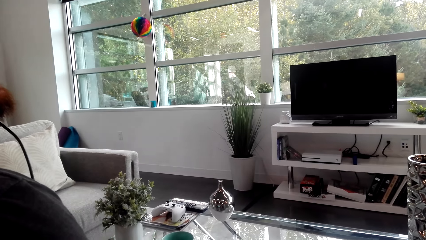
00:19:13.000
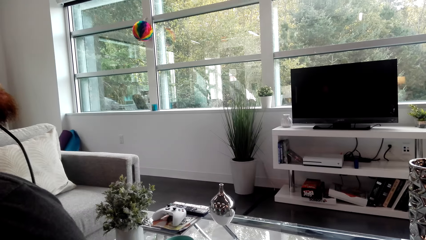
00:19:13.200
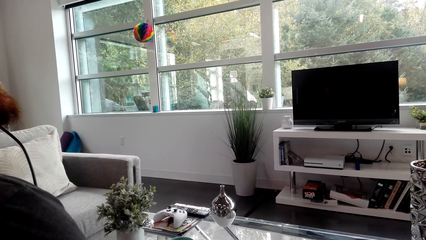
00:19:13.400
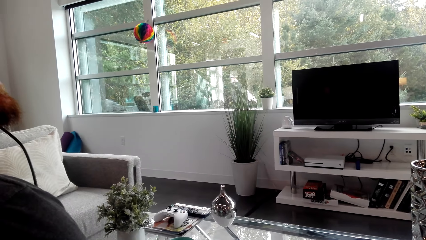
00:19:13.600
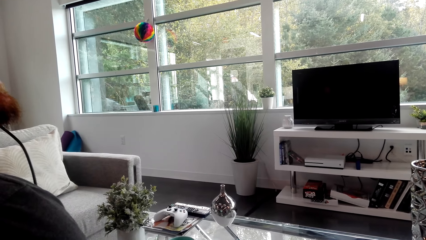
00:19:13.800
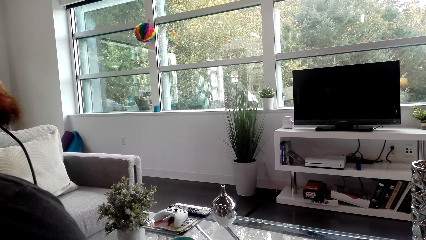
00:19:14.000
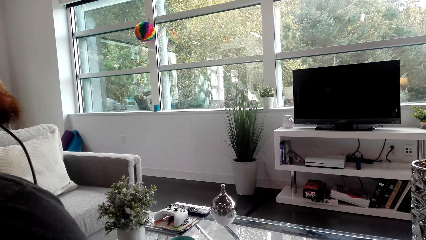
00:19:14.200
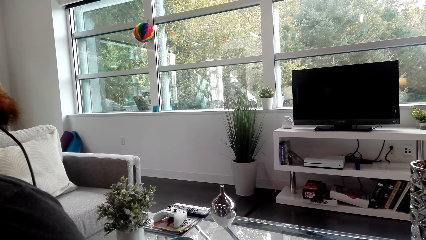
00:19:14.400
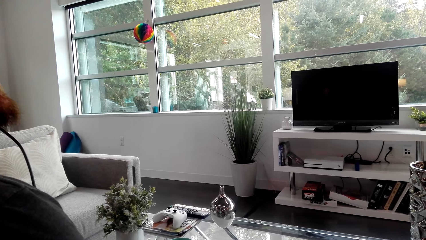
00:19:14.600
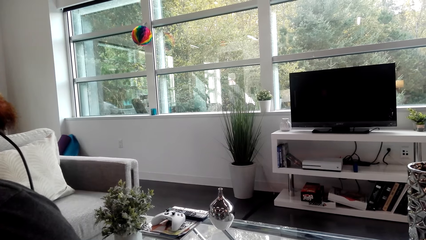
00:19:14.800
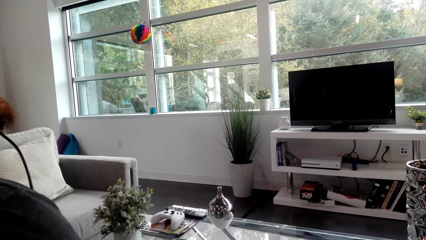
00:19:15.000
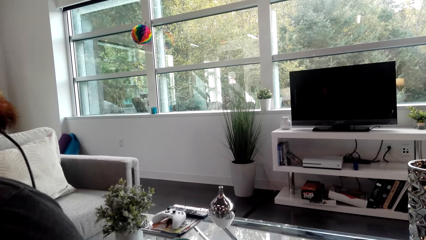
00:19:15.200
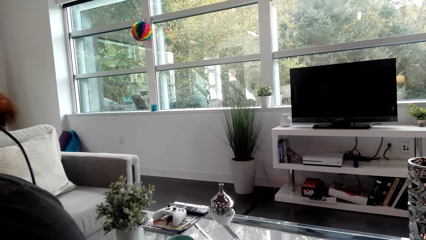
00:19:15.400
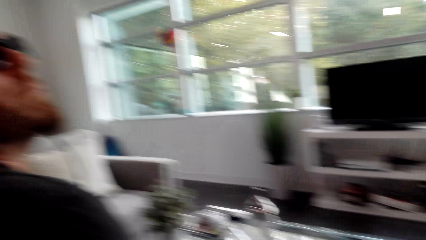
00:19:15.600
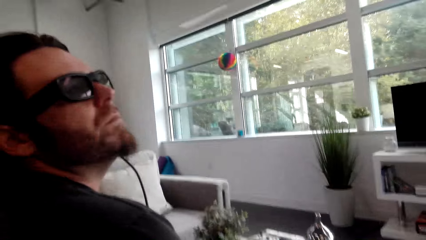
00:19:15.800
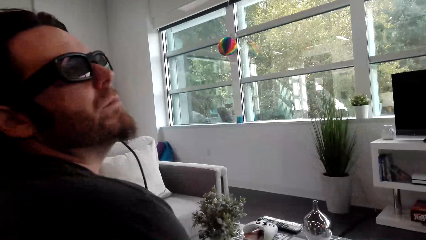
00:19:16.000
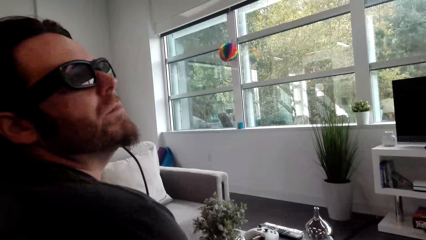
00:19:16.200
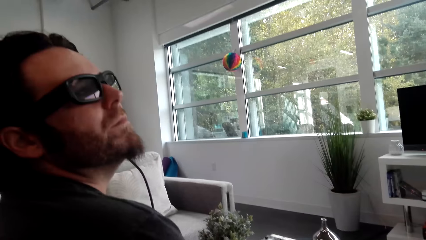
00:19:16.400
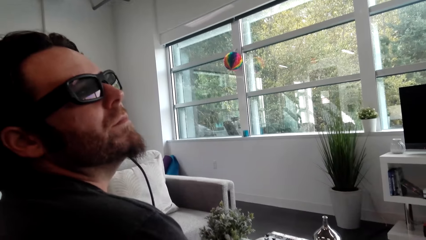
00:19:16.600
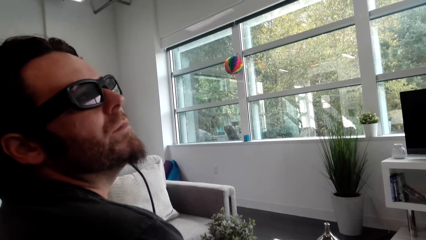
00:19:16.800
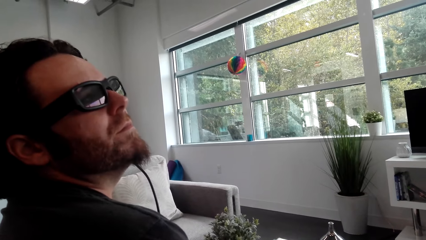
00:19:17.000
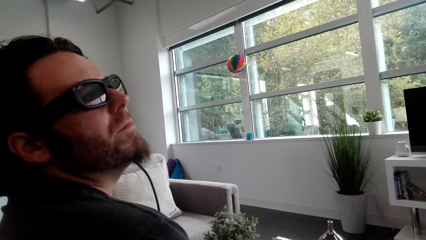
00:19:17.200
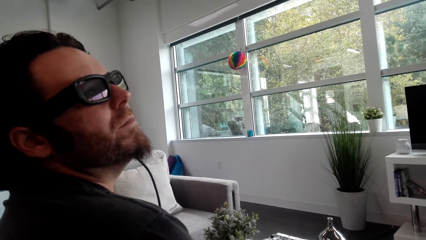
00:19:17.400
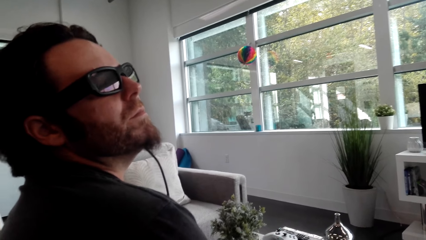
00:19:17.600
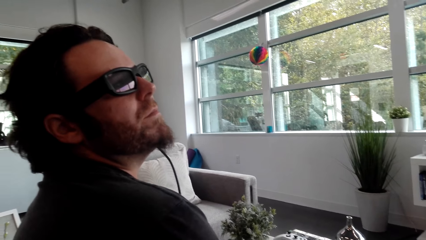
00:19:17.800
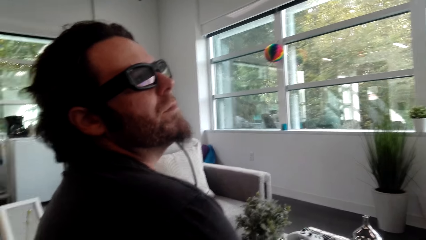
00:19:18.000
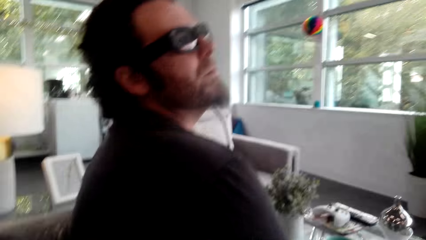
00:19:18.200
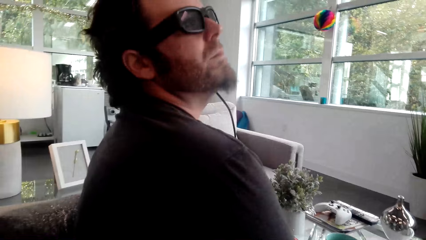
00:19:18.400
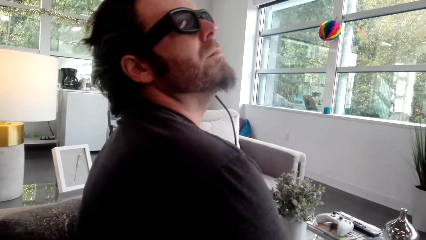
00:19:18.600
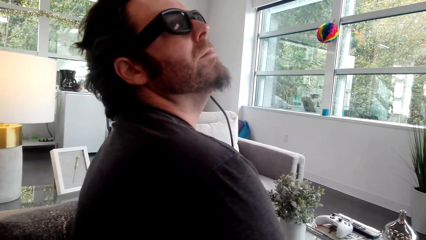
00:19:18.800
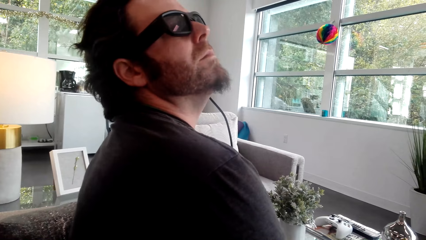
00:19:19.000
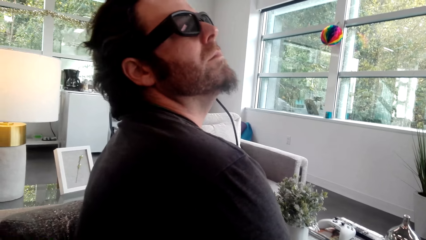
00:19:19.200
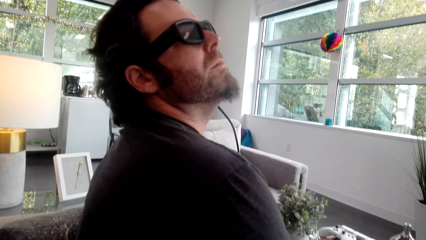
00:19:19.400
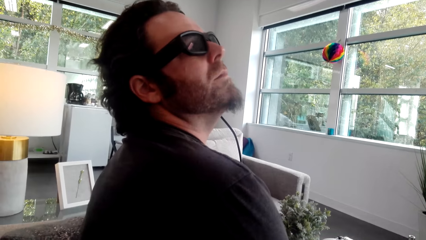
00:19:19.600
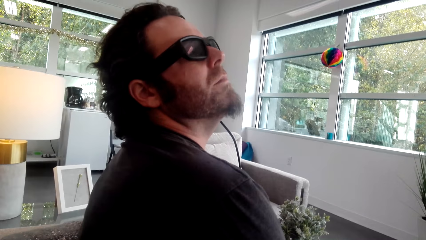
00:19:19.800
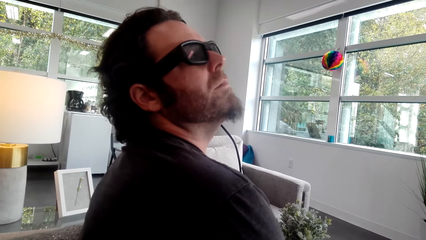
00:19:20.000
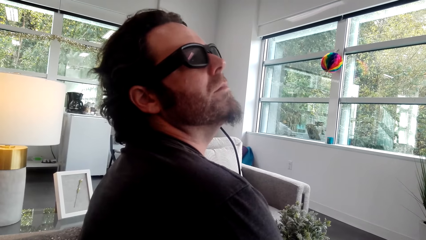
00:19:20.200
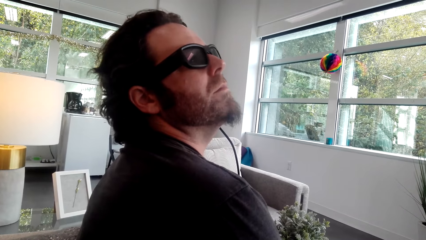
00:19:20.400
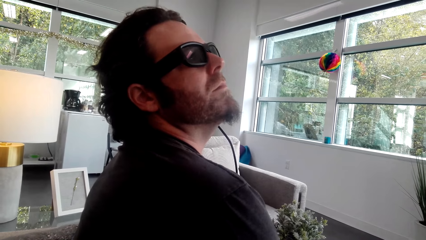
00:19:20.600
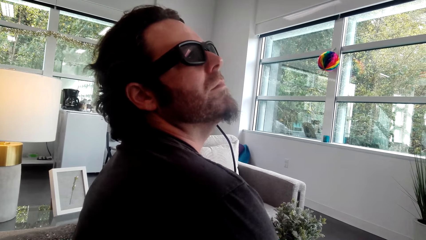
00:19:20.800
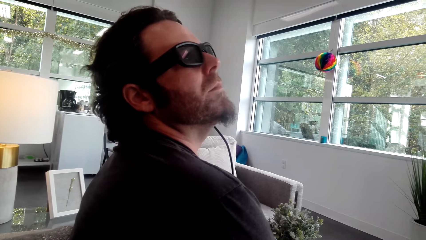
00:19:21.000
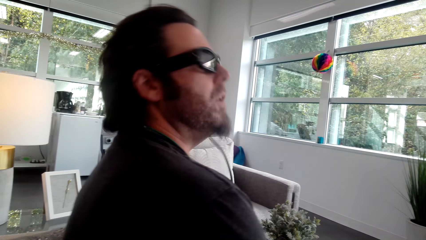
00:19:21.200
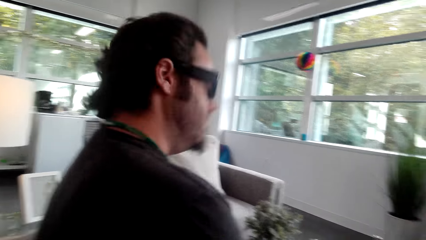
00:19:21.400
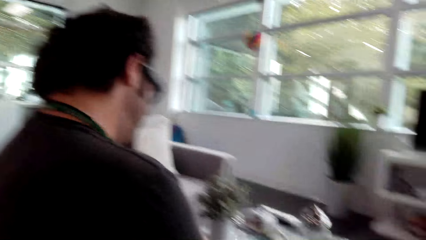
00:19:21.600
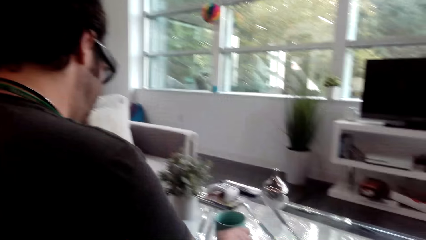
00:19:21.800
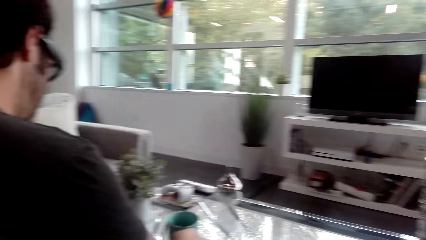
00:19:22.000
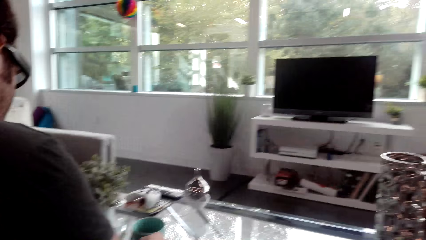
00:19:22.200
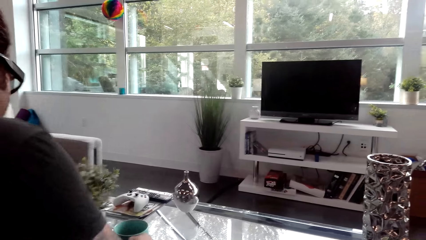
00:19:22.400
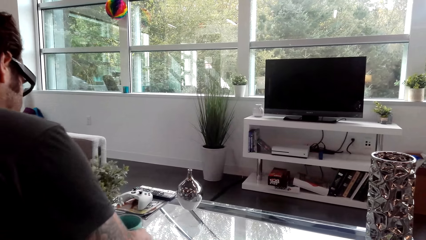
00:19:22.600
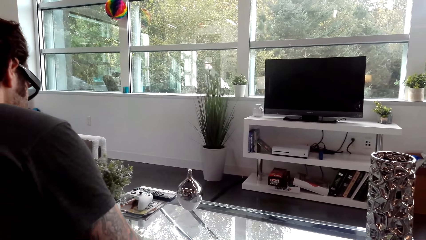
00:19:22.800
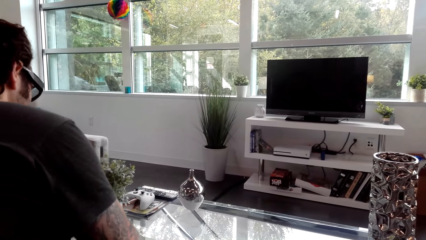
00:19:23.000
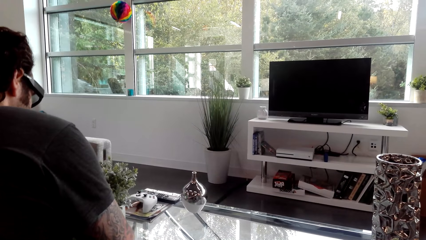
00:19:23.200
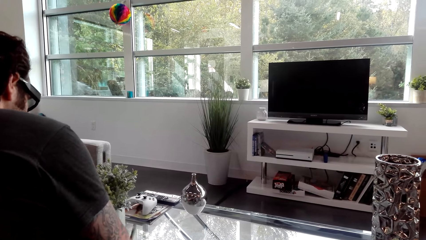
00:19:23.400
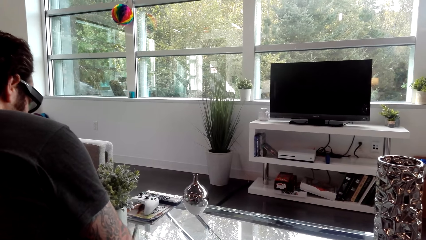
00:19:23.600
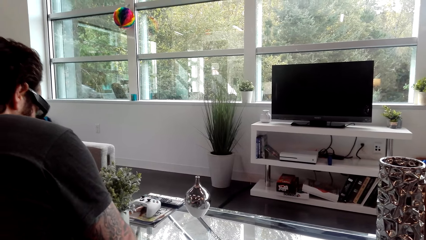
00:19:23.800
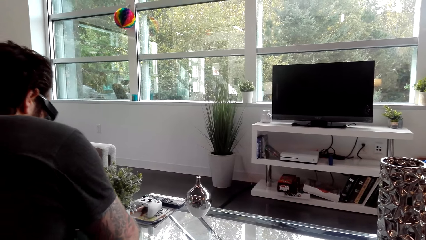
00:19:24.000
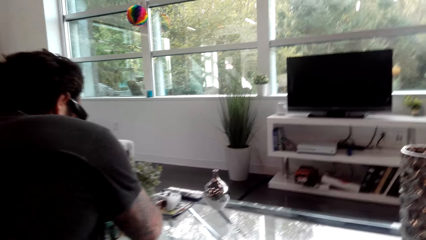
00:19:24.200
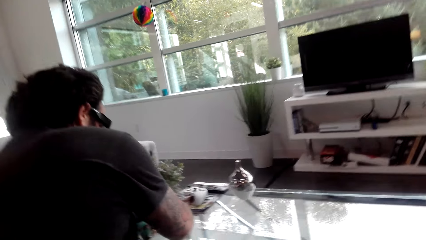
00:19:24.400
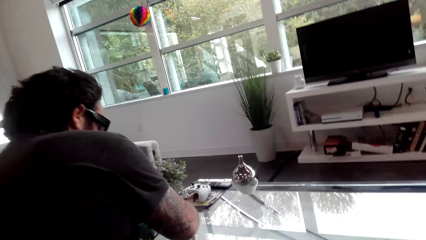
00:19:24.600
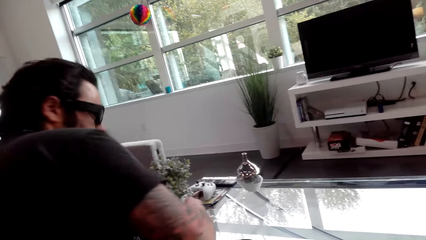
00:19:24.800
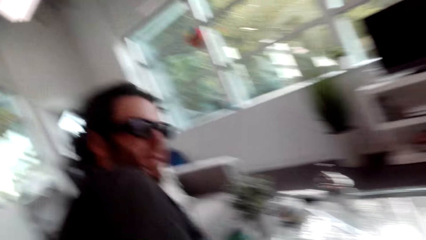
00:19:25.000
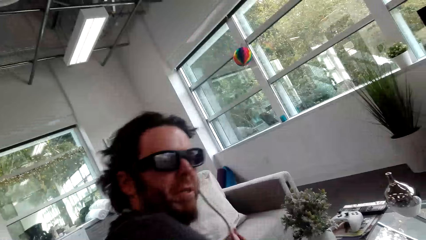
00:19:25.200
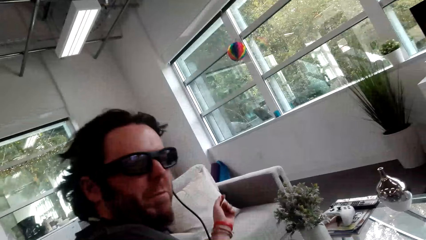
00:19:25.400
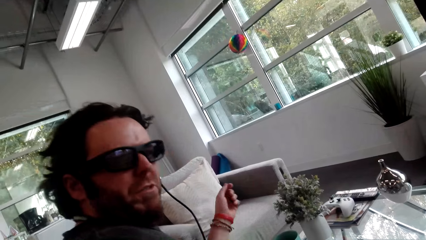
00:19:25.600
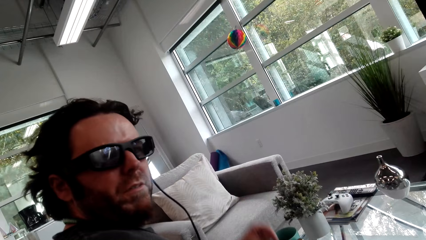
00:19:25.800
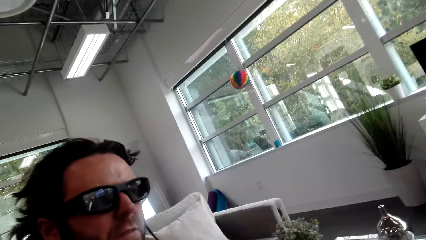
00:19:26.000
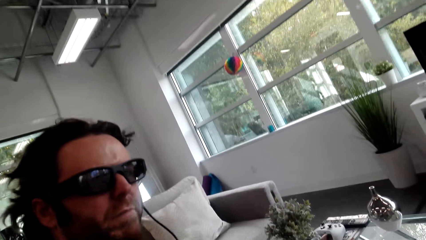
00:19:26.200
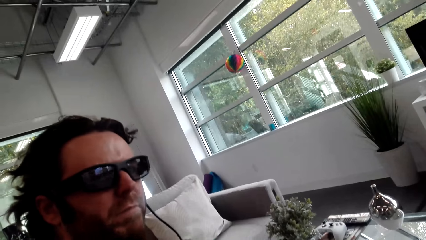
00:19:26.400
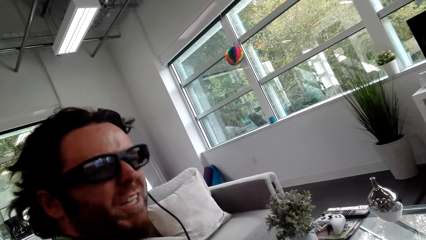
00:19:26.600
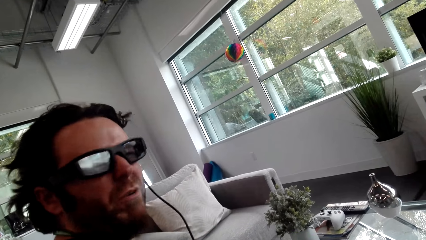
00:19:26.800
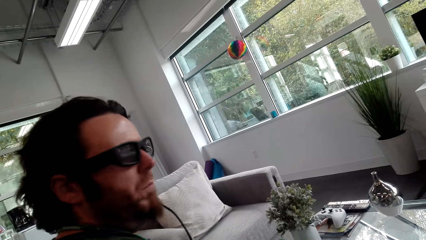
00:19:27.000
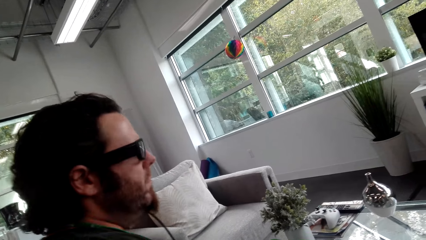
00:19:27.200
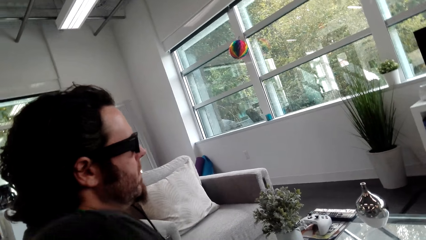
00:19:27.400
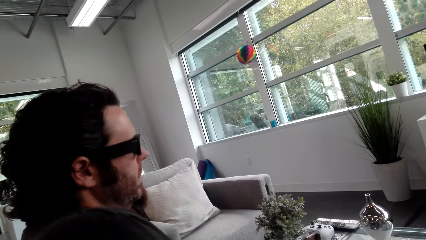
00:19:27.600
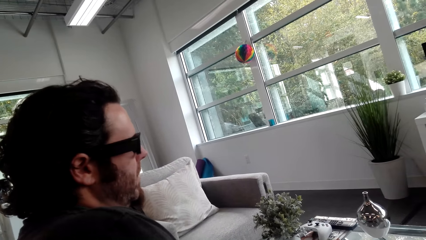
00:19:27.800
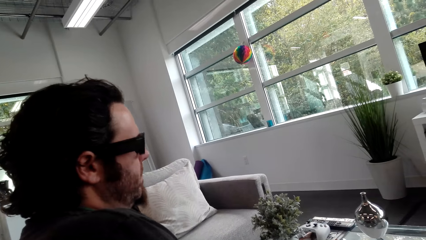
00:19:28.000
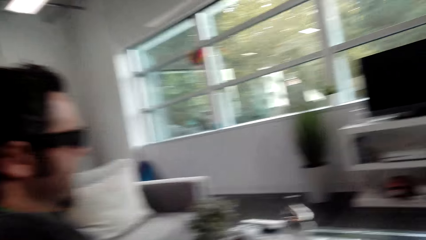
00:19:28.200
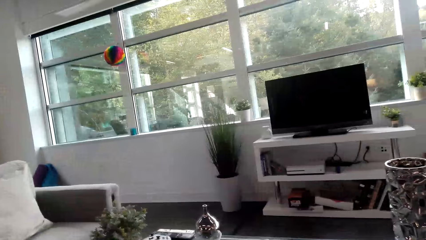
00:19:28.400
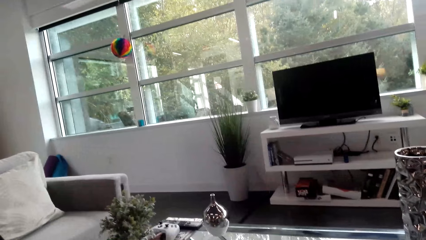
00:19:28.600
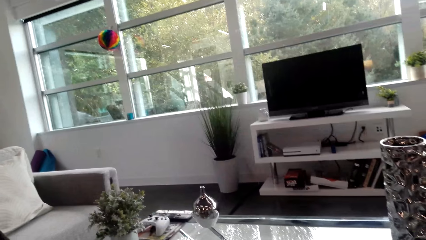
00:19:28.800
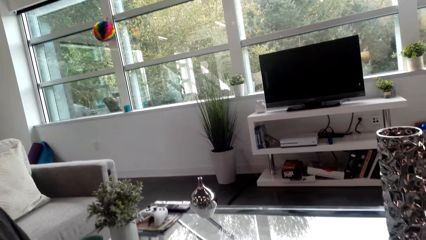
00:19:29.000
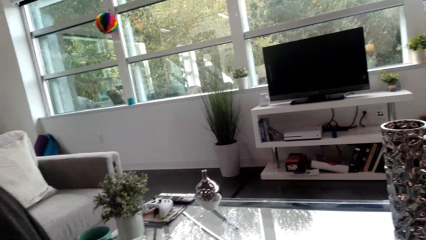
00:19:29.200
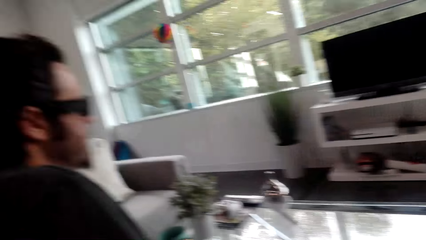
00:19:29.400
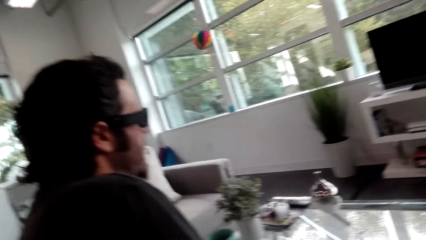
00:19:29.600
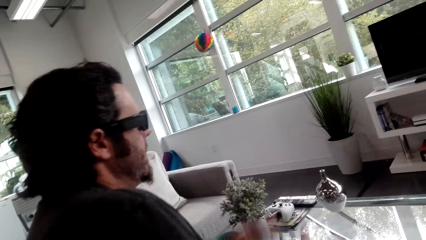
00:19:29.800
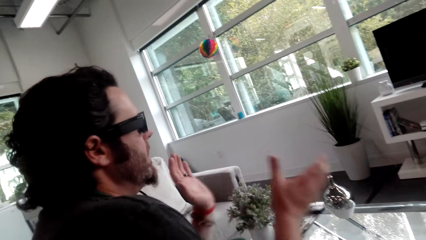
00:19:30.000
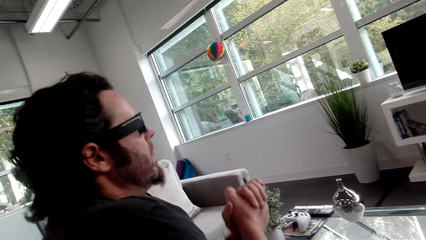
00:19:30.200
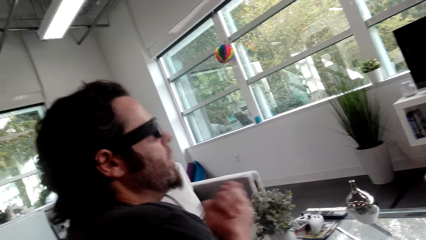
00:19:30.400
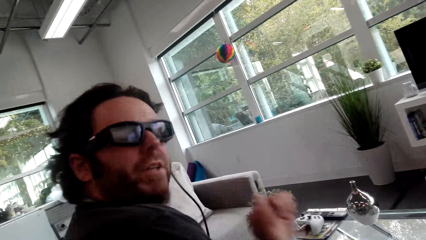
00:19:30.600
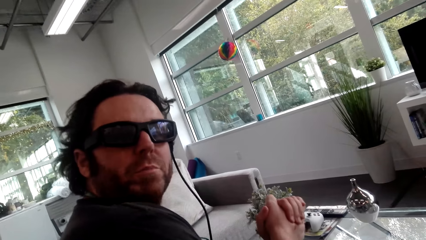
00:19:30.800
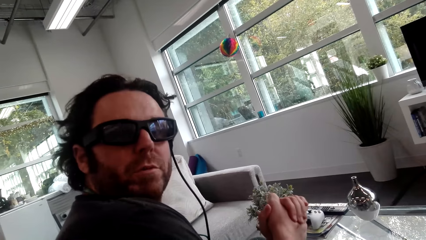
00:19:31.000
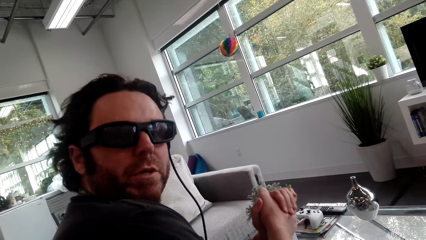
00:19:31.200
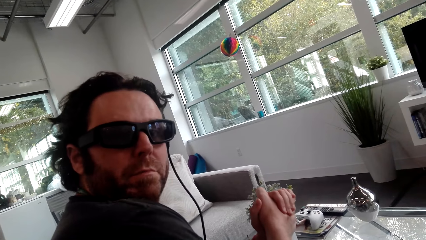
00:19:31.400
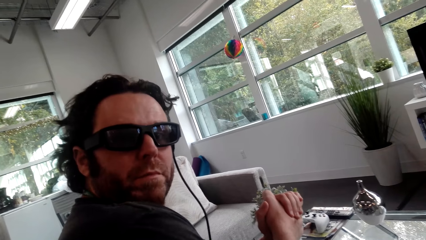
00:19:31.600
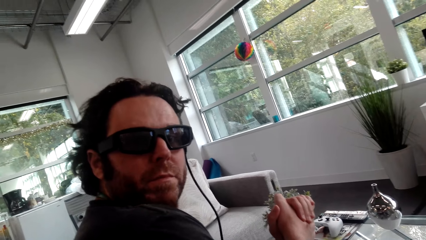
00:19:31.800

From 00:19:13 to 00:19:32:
A man converses with the camera wearer. The camera wearer looks around the house and looks at the man. They look at the man again. They look around the house. The man converses with the camera wearer. The camera wearer looks around the house. The man moves the cup of coffee and converses with the camera wearer. The camera wearer converses with the man and looks around the house. The man taps his hands together.
